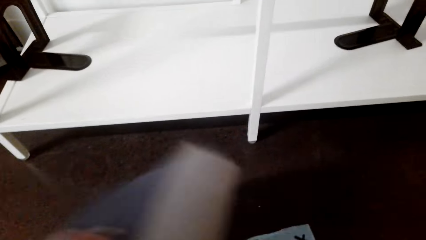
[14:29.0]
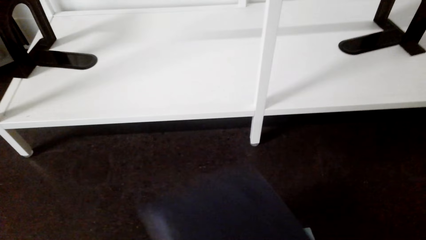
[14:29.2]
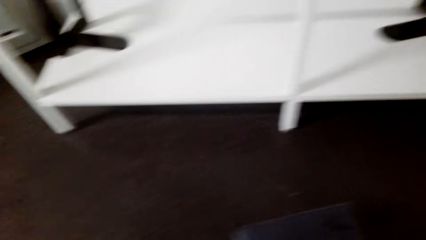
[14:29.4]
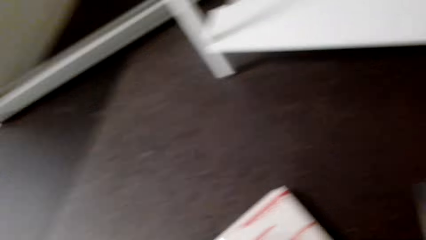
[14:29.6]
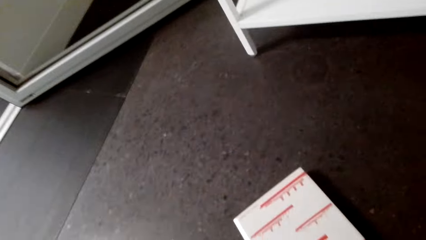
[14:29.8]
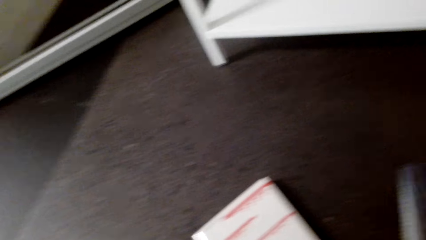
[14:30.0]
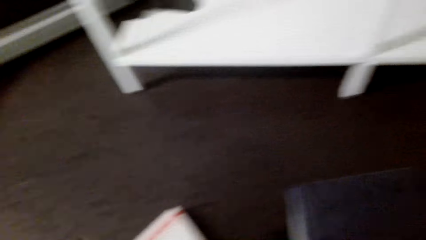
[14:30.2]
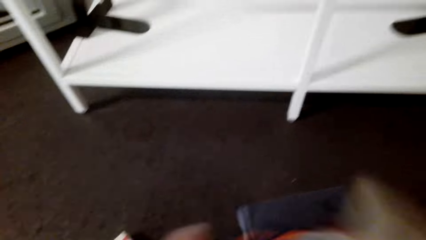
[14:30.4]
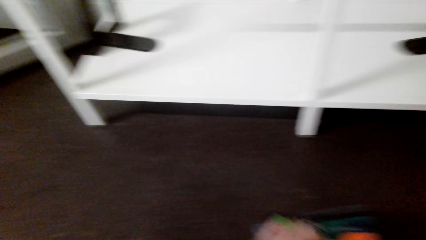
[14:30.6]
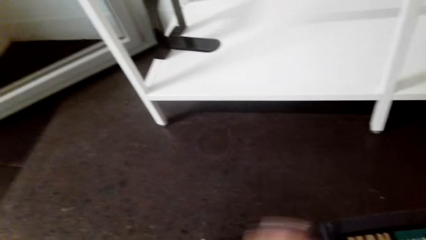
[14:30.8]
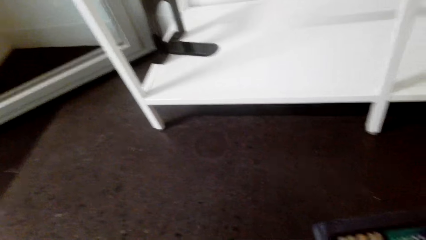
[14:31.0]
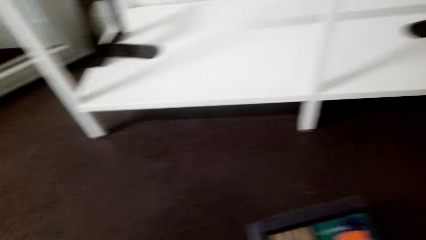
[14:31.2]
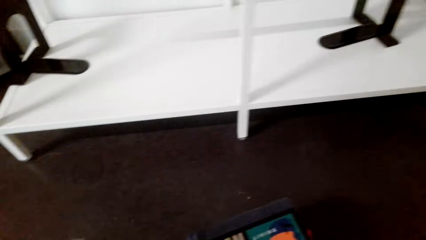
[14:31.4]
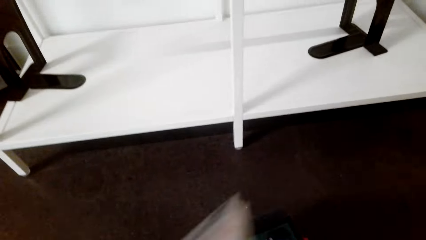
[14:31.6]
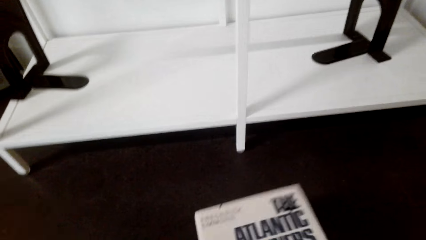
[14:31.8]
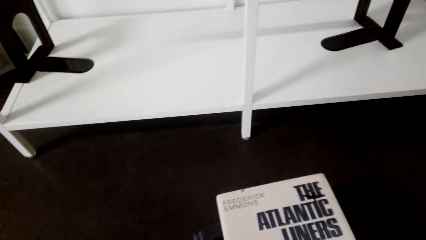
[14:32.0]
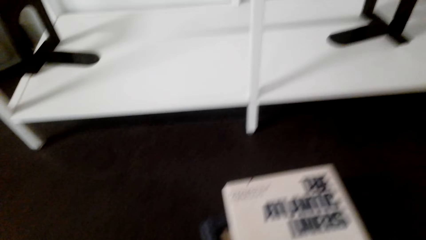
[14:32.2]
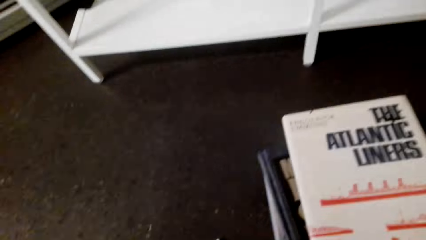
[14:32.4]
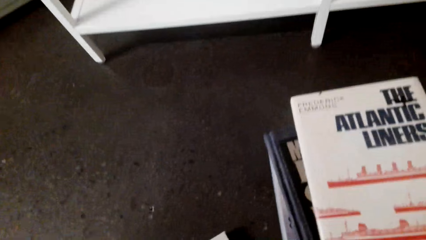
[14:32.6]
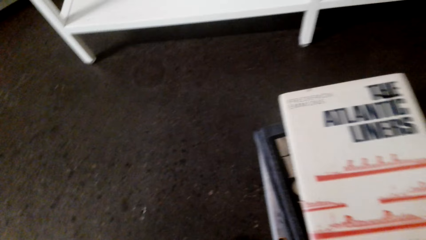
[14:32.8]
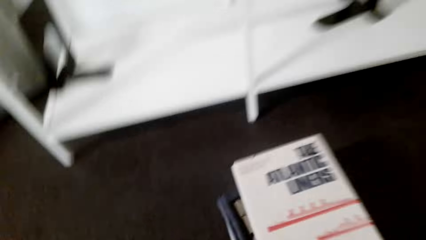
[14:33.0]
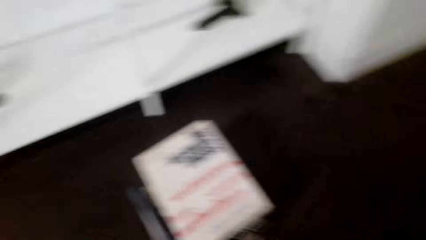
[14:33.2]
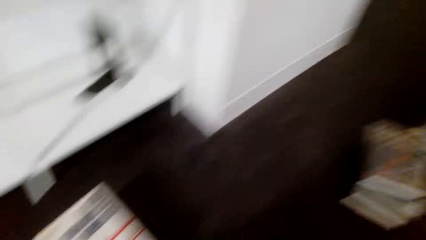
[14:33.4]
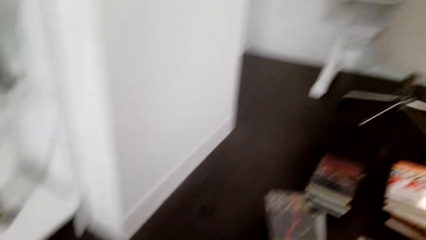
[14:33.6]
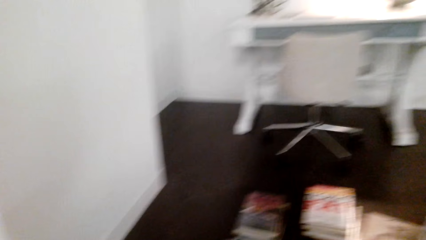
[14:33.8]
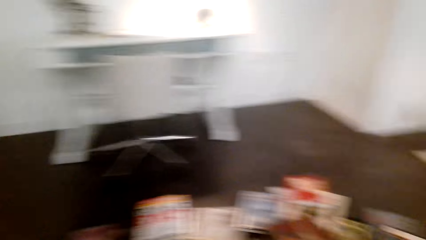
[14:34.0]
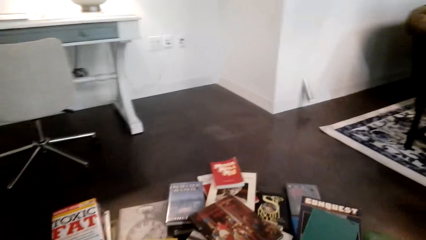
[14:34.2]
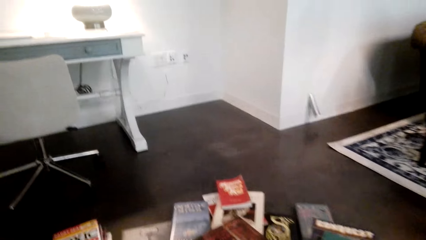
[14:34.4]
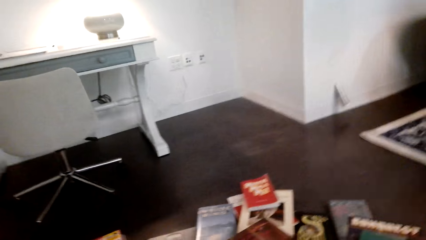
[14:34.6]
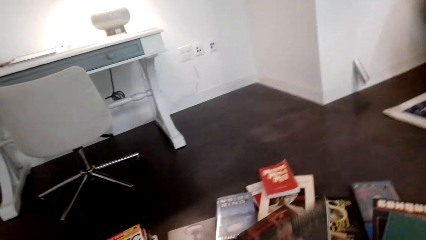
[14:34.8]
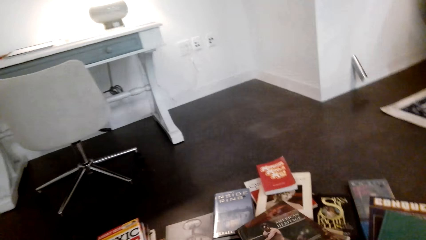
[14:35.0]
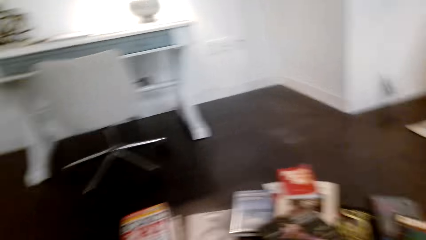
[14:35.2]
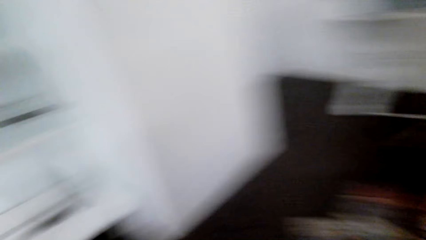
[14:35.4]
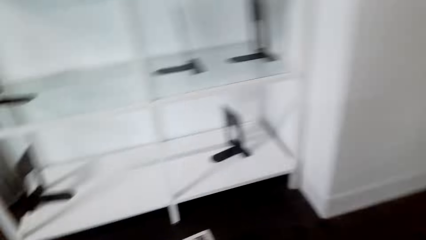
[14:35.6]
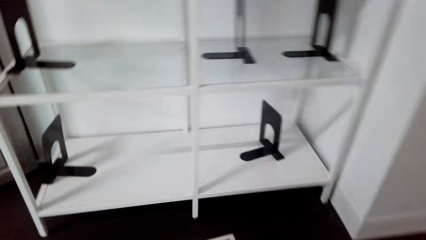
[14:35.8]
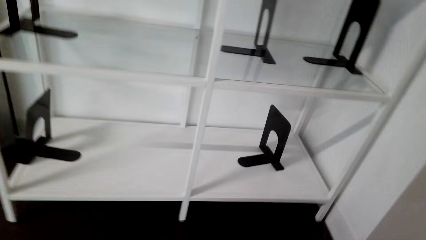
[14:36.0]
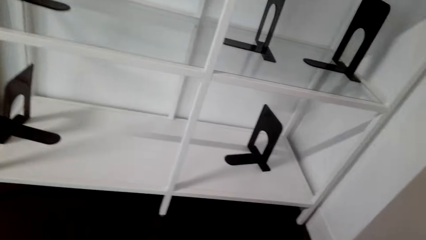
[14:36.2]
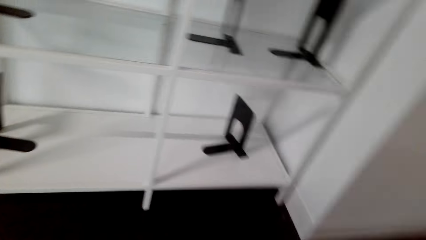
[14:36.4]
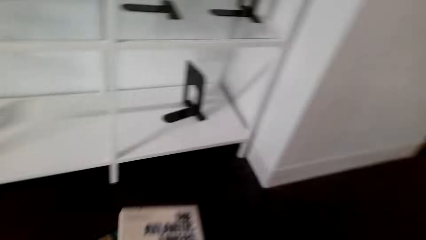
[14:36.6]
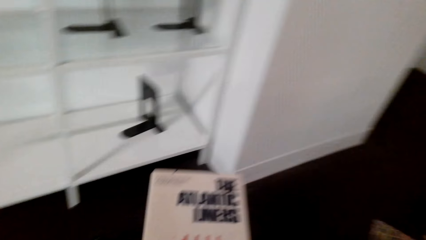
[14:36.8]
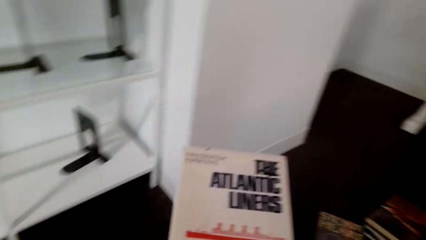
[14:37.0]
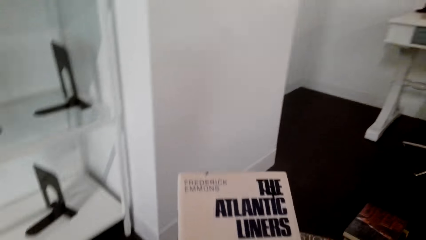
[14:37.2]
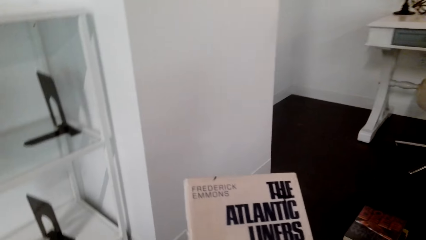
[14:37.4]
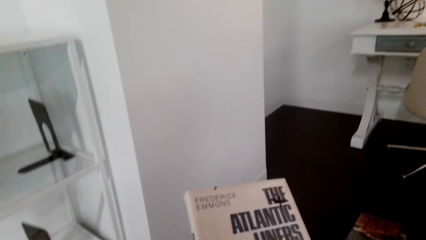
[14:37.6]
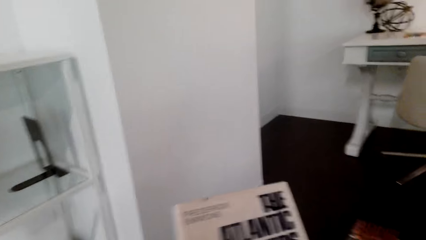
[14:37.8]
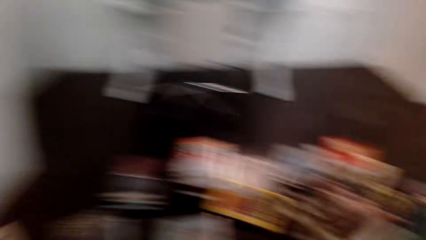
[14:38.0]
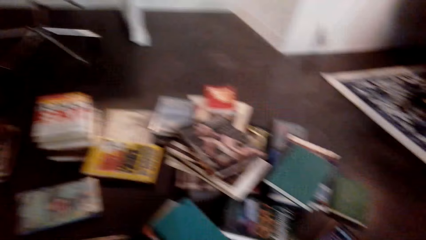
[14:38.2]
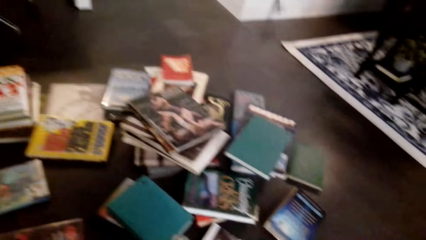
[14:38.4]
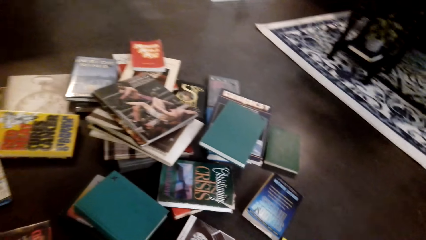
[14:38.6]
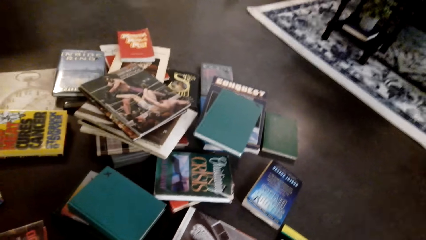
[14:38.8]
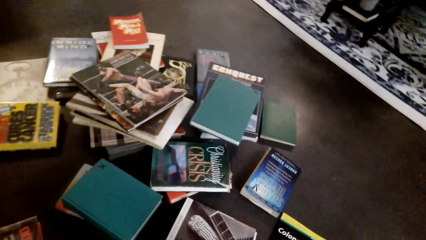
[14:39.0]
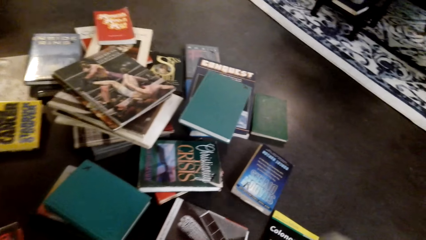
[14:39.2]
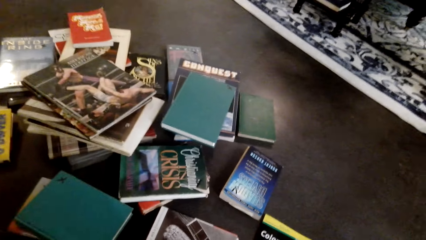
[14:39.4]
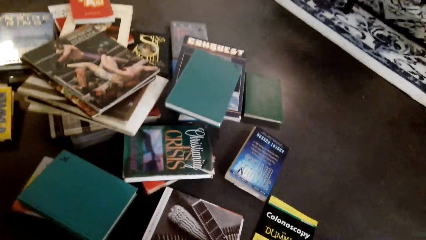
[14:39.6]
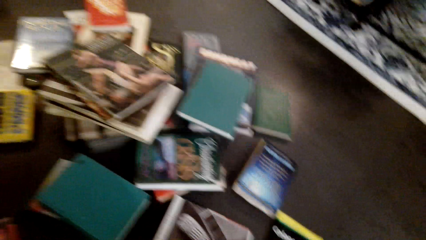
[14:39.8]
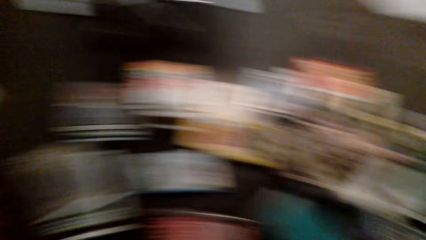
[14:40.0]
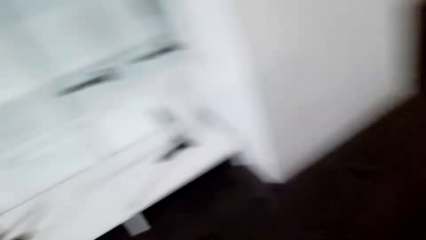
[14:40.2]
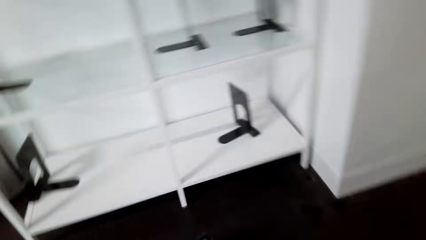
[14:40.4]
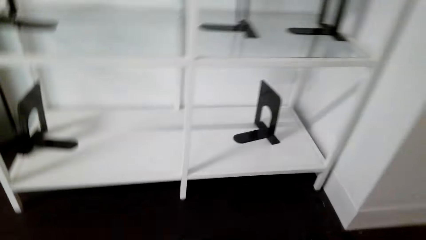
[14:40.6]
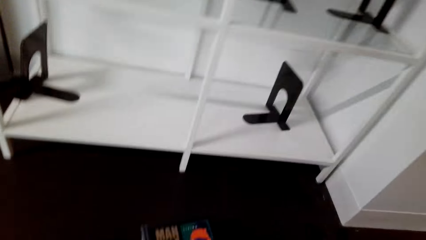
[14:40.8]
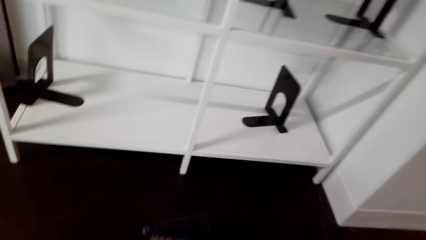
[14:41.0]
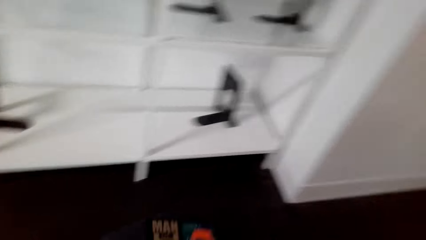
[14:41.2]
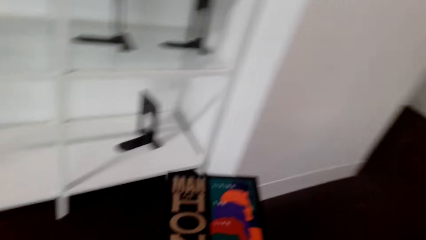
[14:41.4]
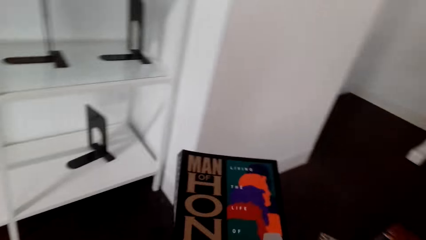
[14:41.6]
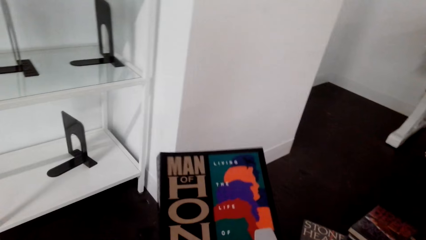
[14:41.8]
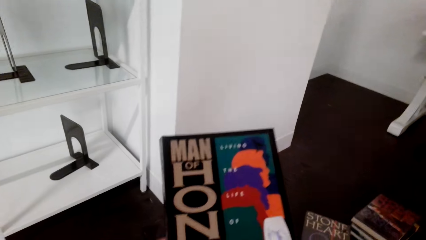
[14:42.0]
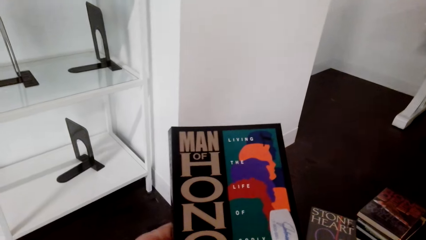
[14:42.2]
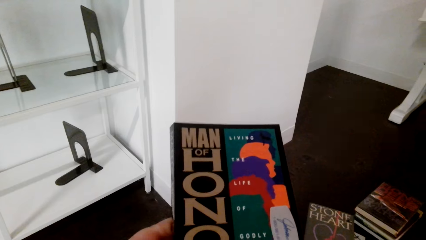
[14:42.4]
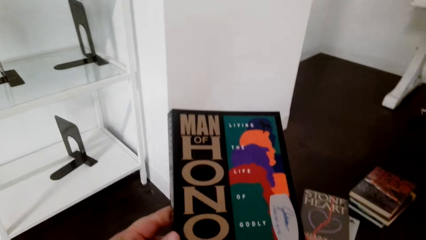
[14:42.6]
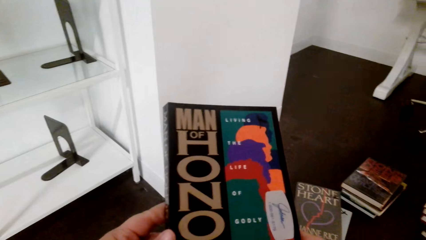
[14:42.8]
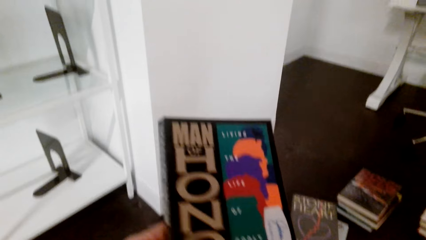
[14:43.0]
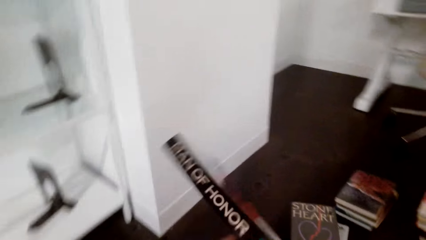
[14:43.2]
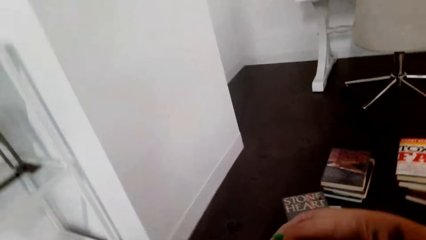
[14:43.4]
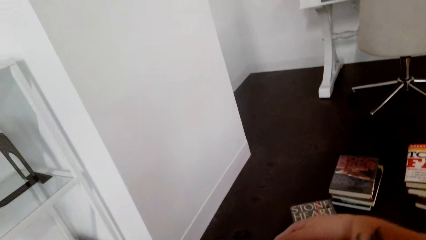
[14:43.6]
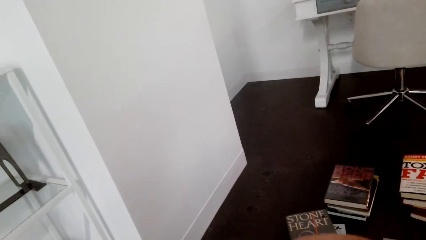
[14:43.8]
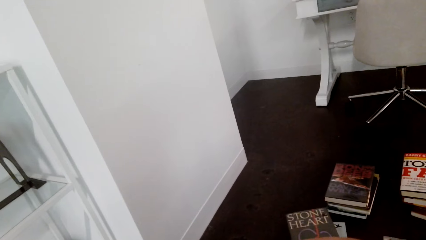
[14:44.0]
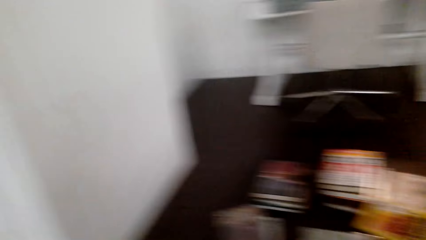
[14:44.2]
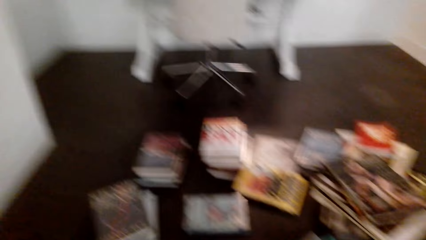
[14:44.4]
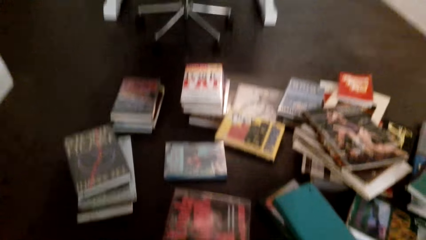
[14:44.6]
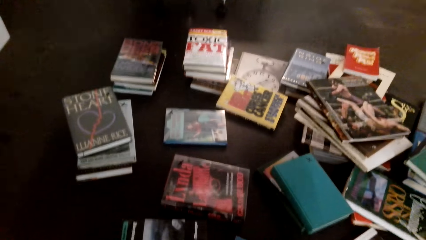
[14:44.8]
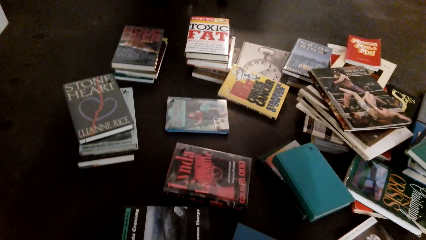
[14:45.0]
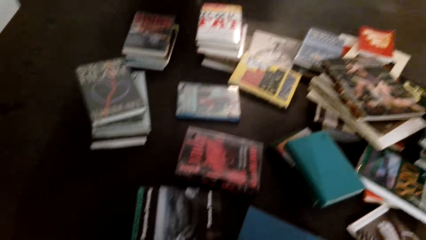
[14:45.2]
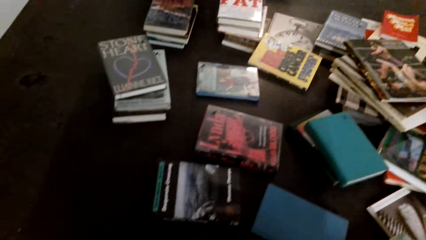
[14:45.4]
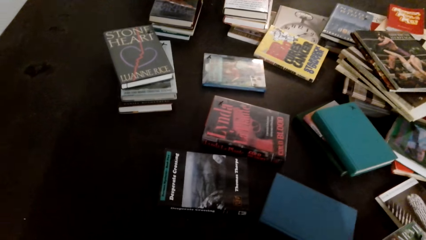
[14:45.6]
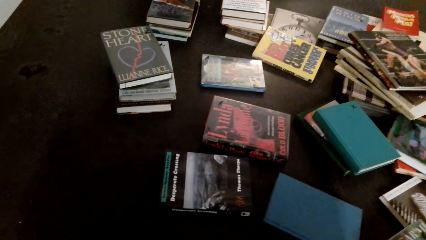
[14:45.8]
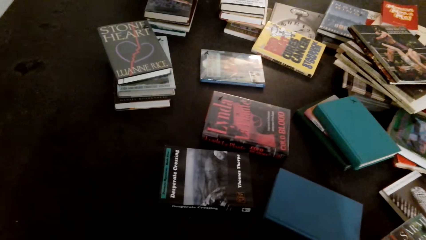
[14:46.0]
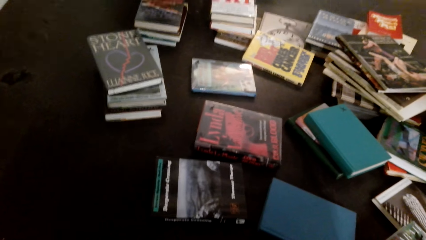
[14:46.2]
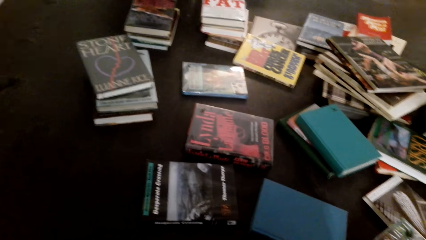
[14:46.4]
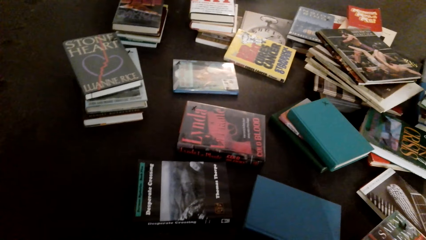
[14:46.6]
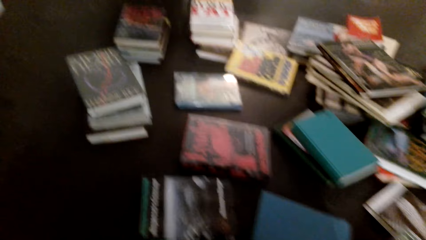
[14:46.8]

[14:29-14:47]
The camera wearer collects the book from the floor. They pick the book from the floor. They look around the room. They arrange the books on the floor. They arrange the books on the floor again. They pick the book on the floor. They read the book. They look at the books on the floor. They pick the book on the floor. They look at the books. They place the book on the floor.
